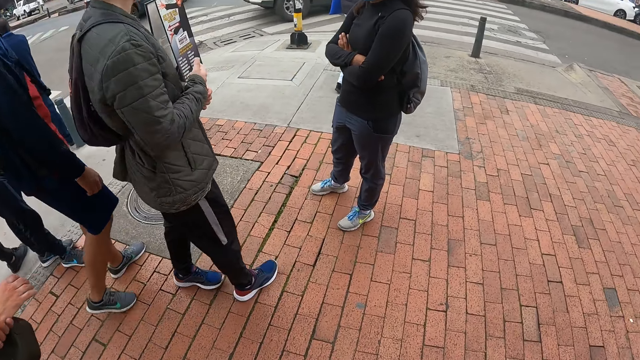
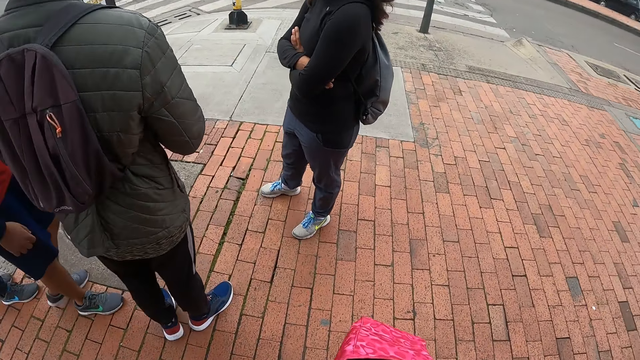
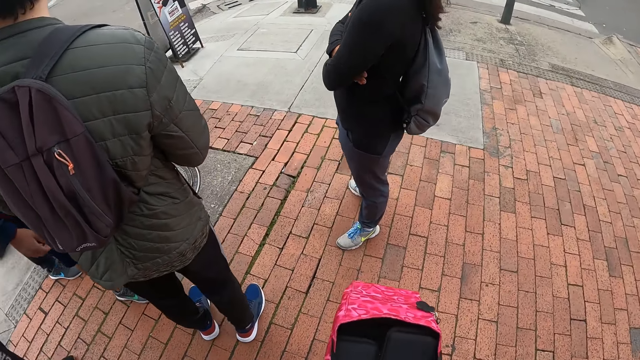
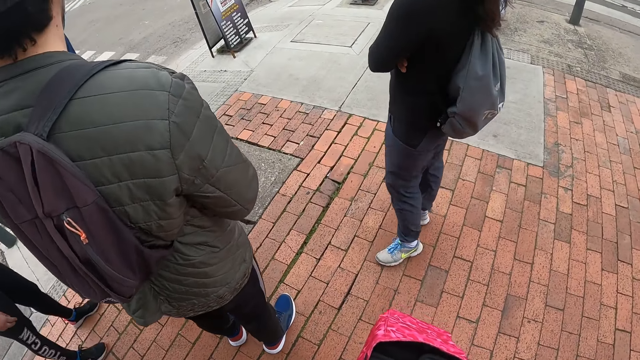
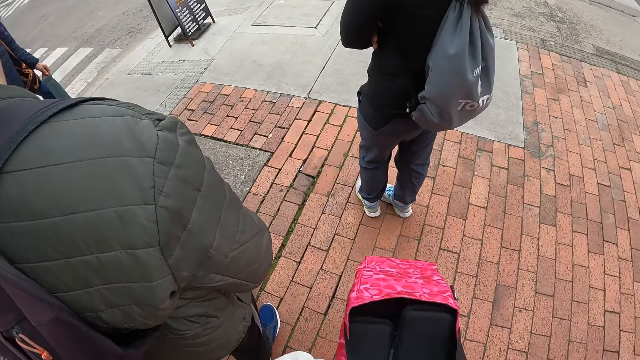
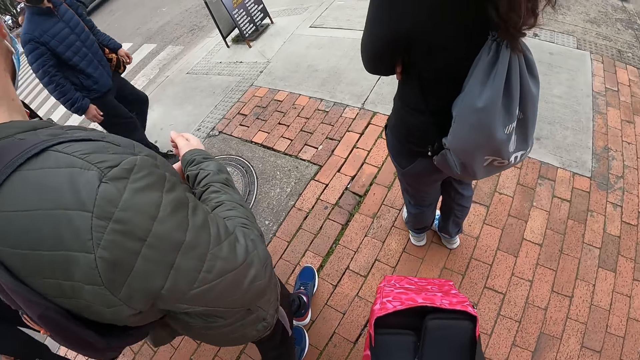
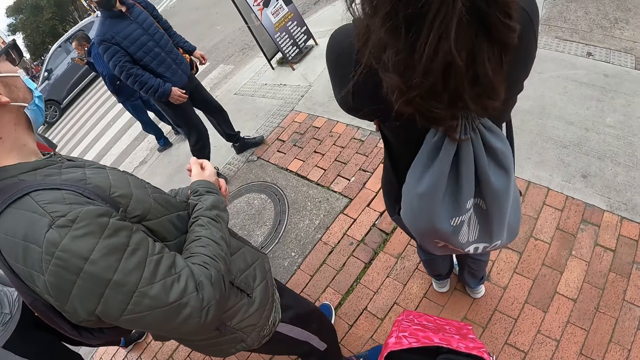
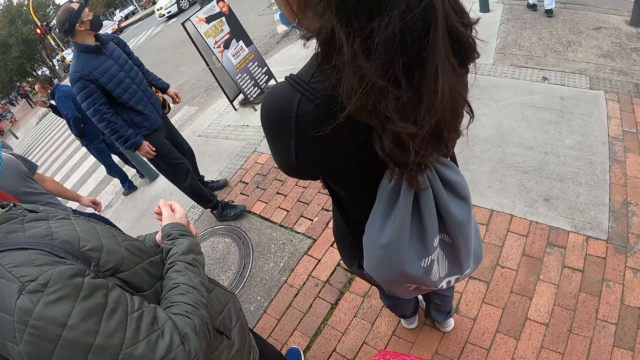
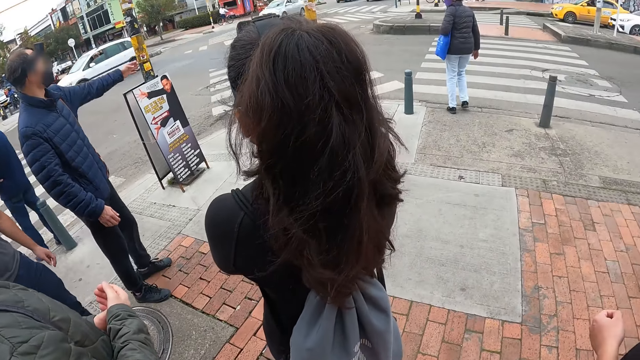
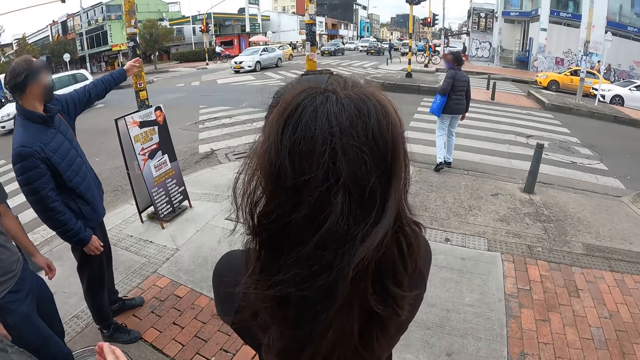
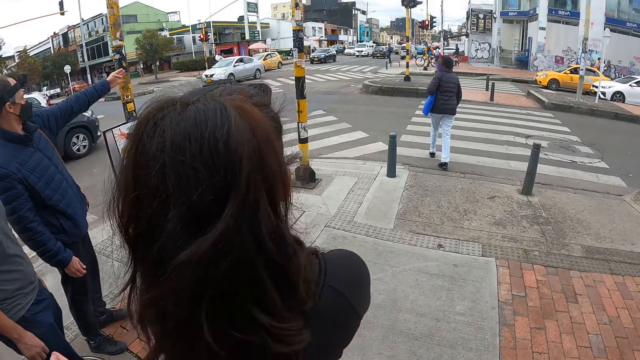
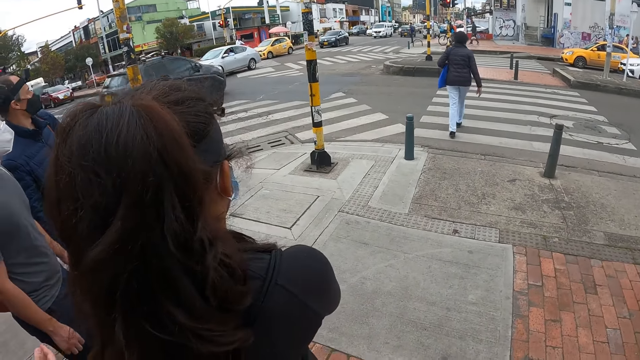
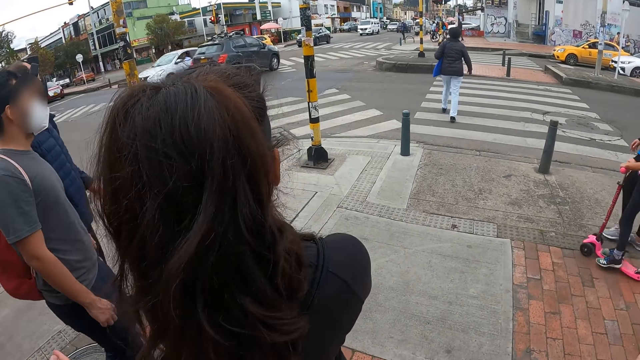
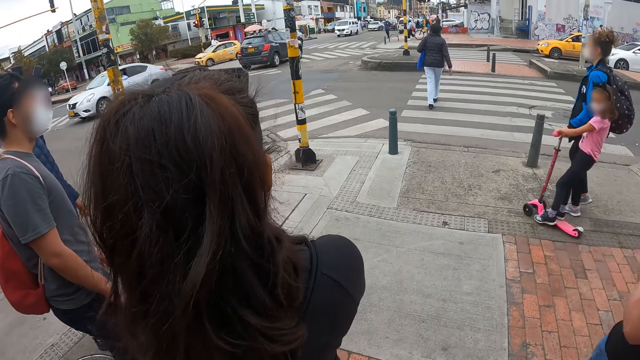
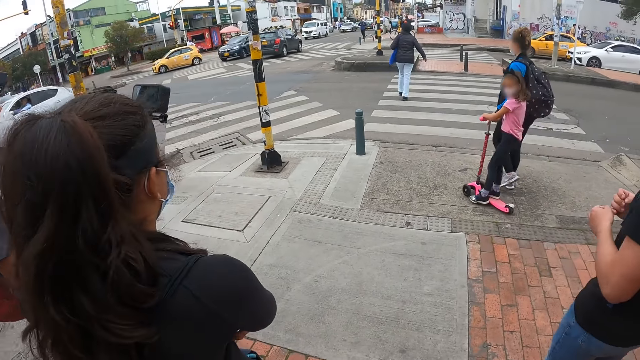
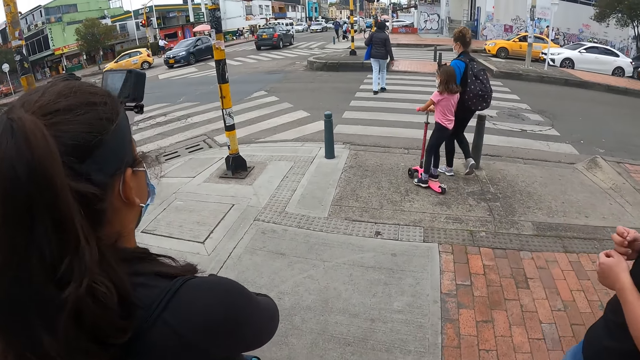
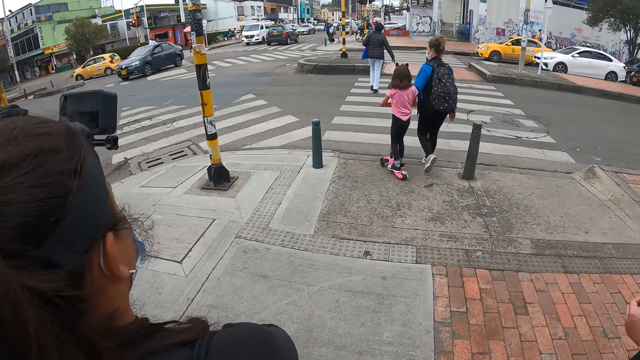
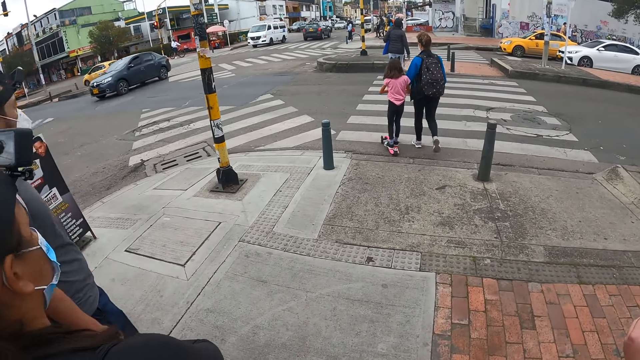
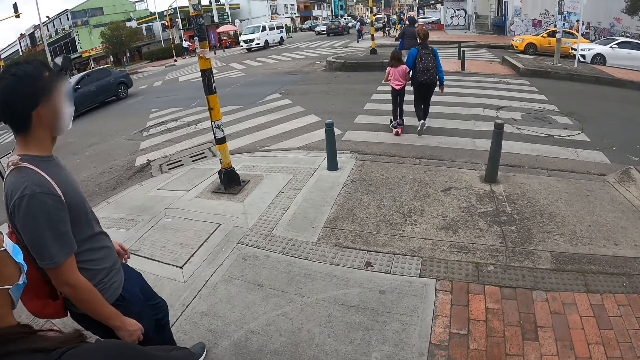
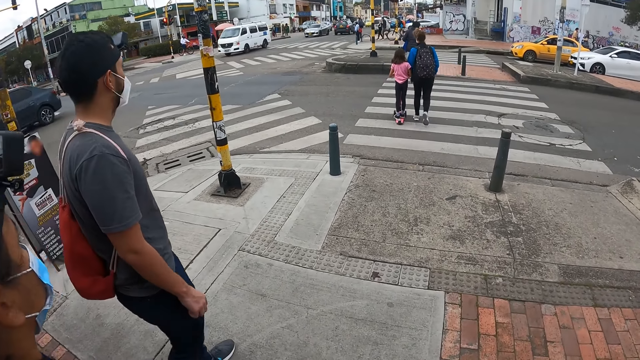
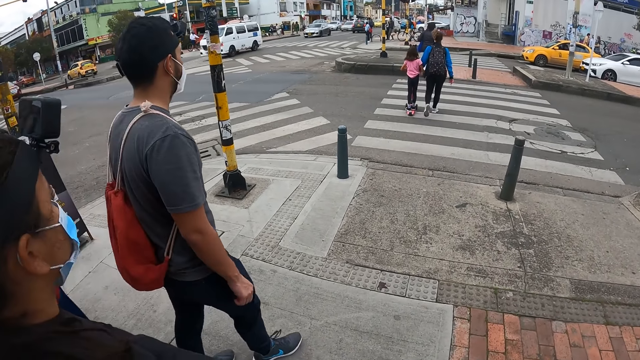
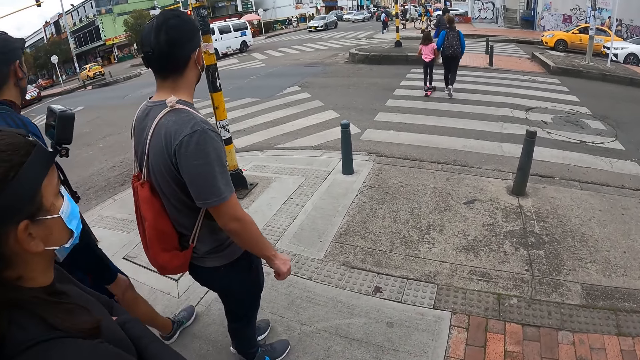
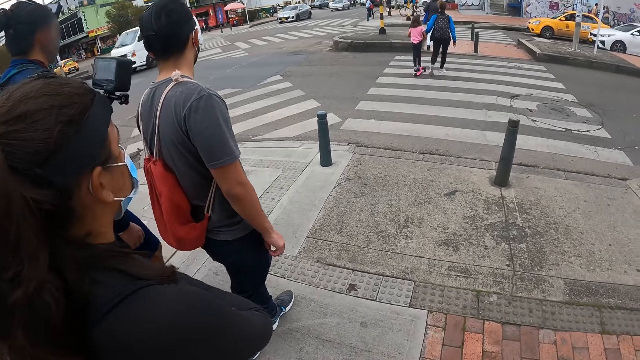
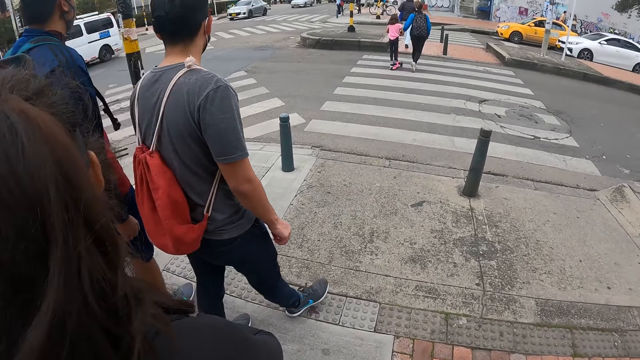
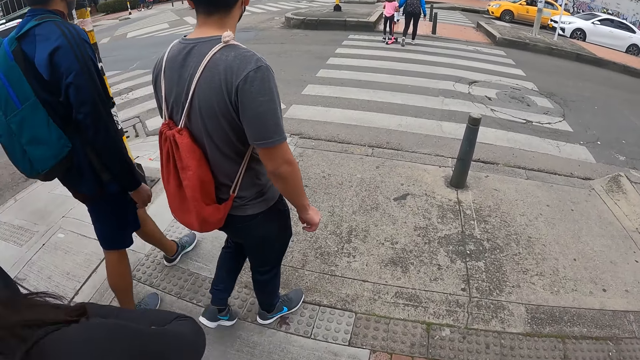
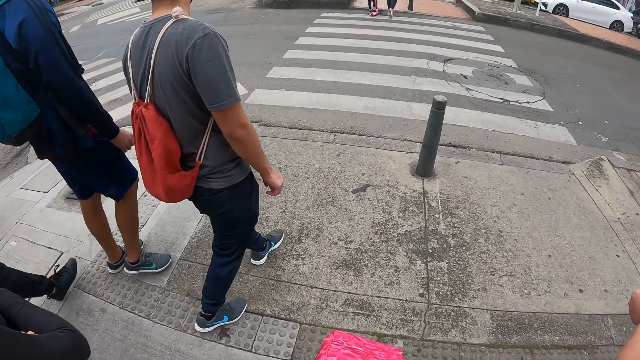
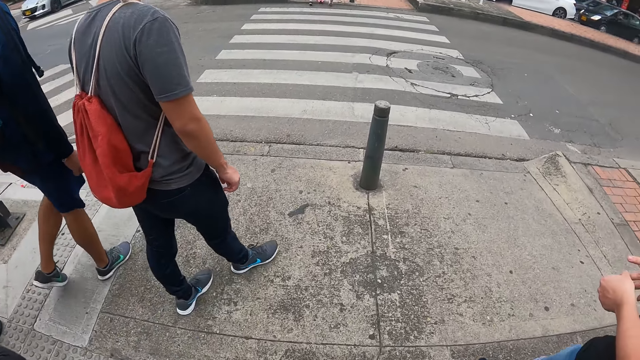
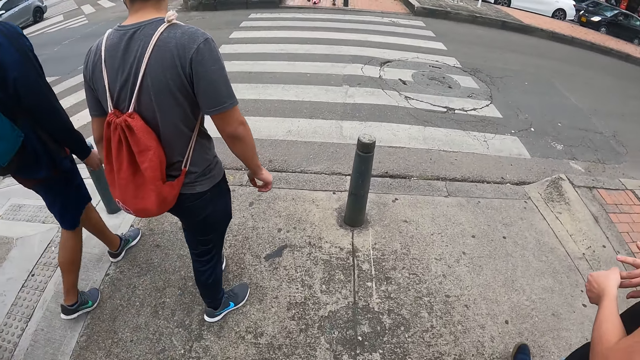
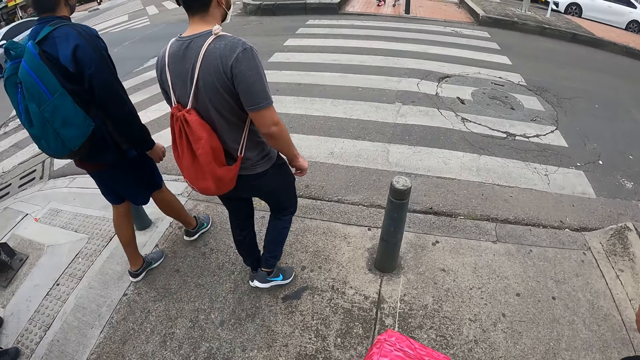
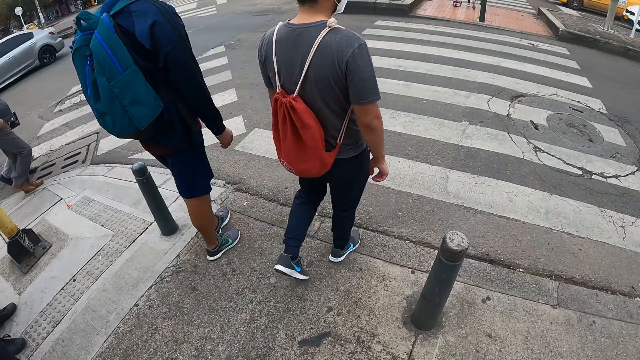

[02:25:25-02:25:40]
A person communicates on the side of the road. Another person moves around. A third person walks around. The camera wearer walks around.

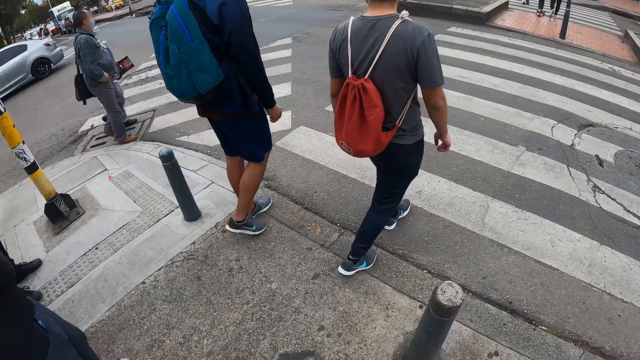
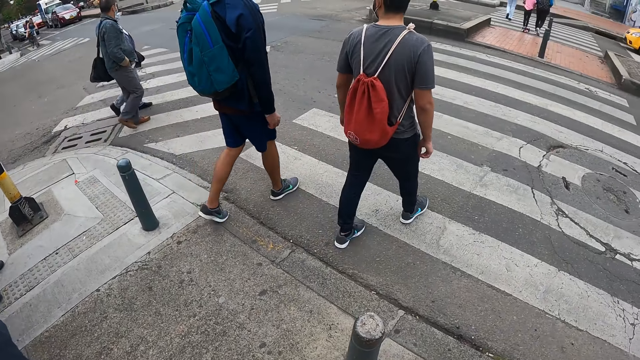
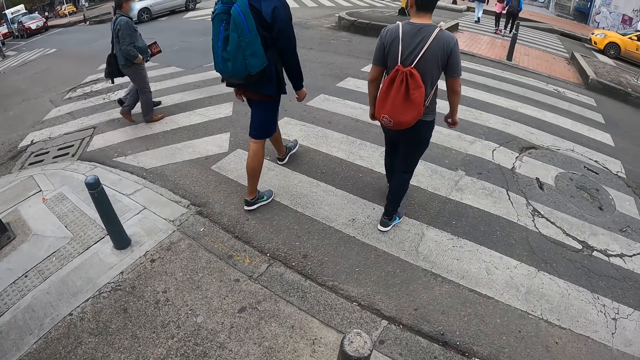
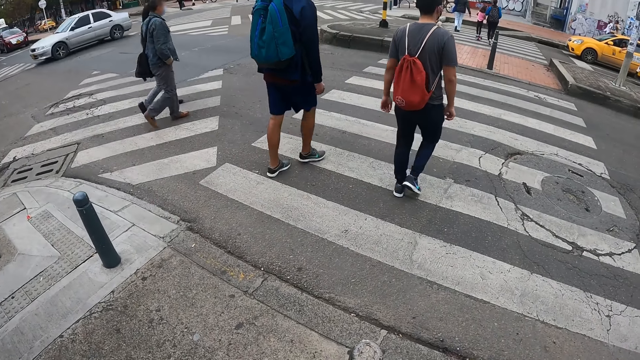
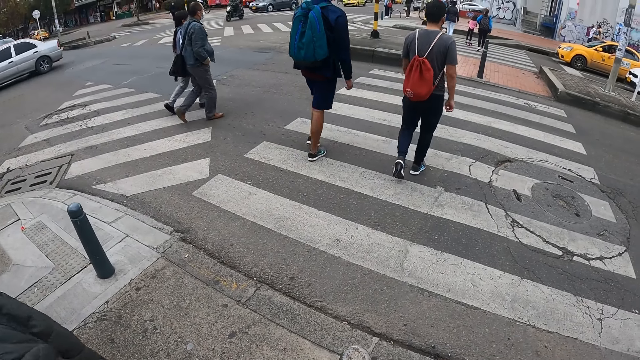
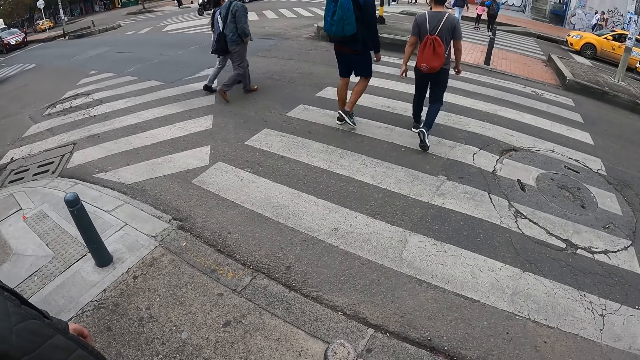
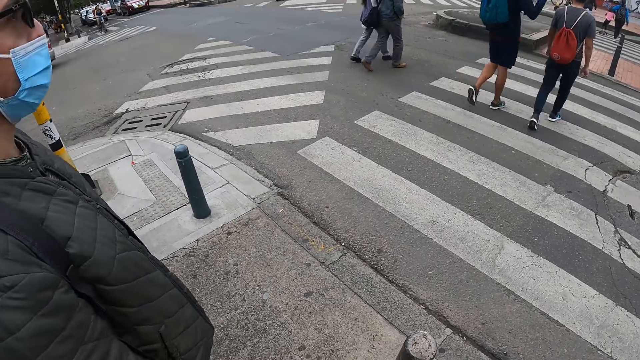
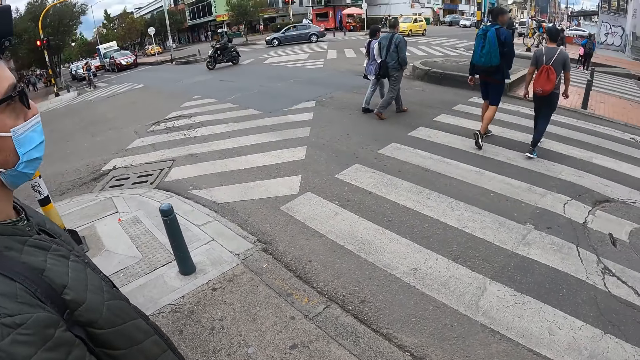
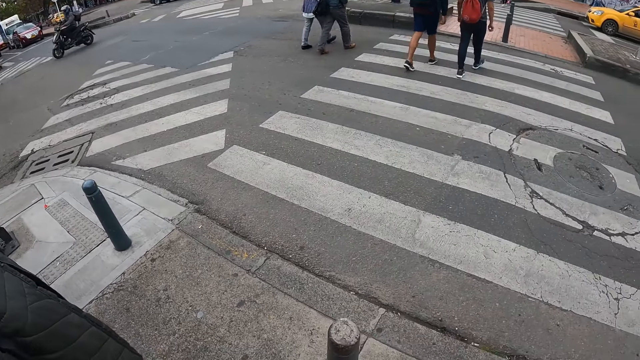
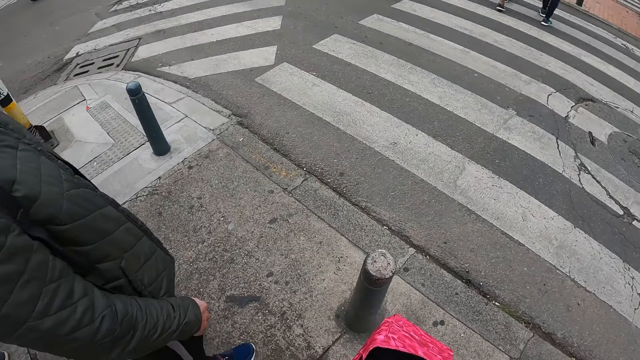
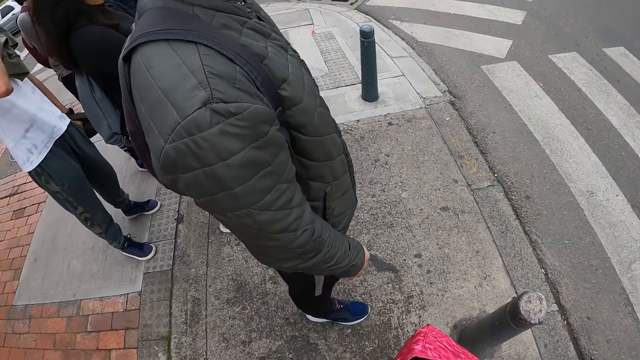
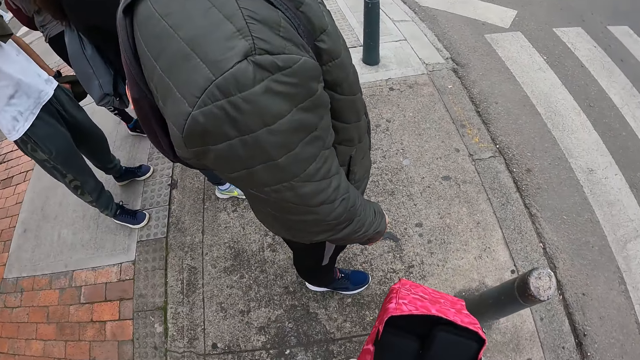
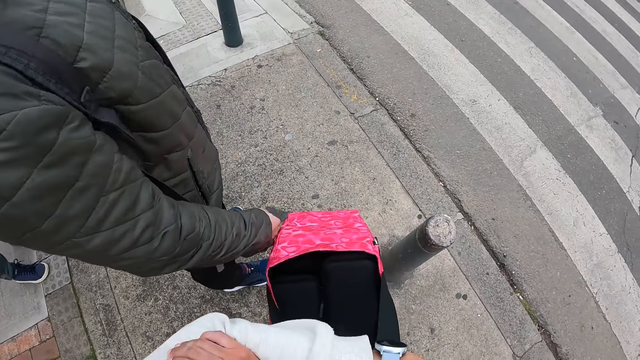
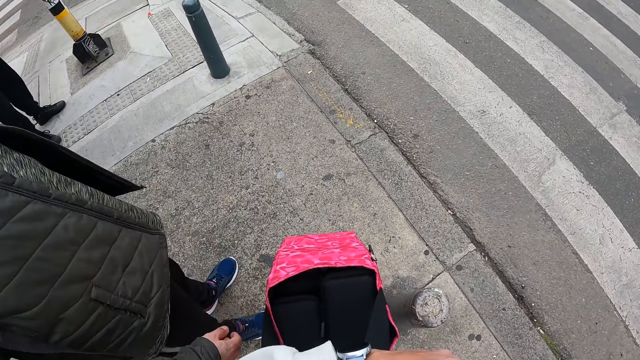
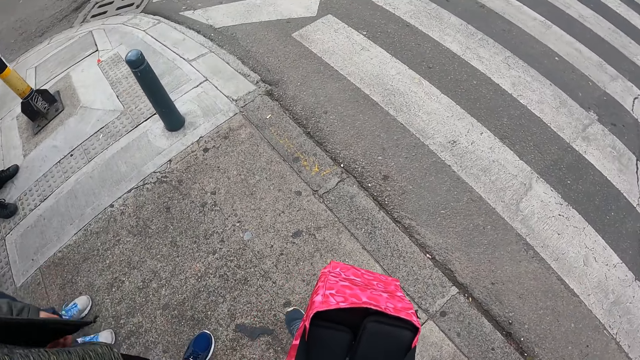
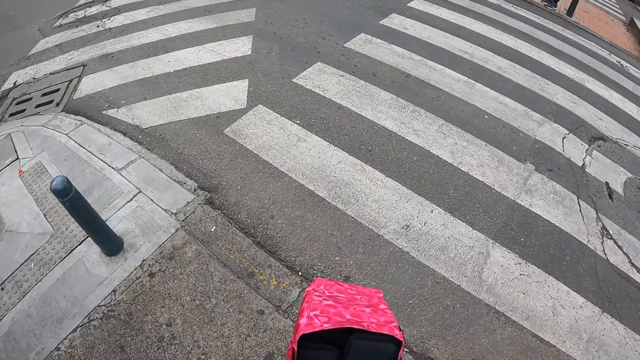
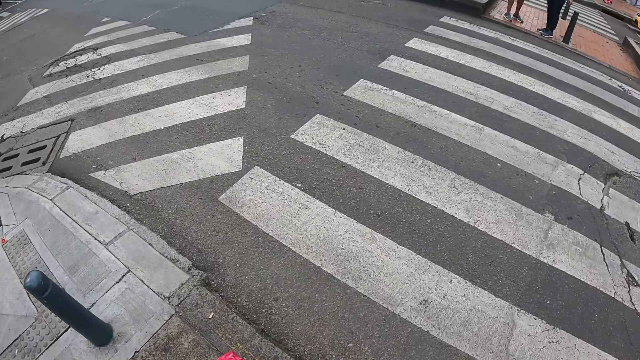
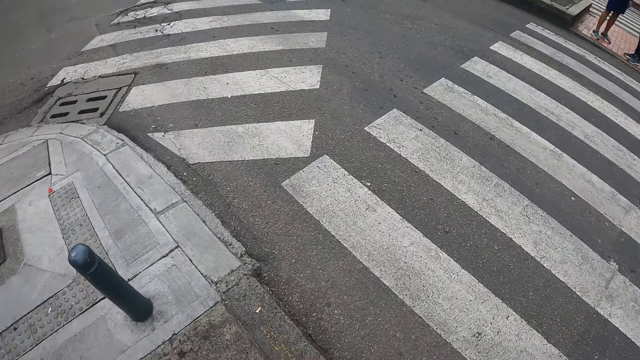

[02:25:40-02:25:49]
The camera wearer looks around.
